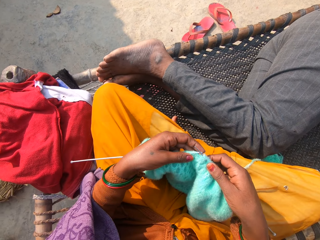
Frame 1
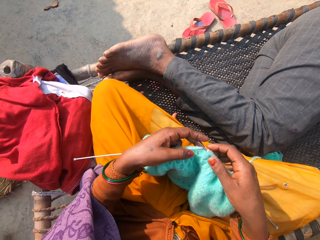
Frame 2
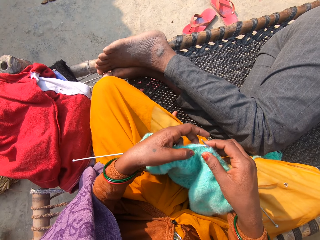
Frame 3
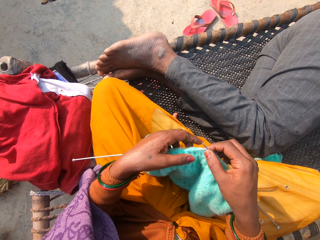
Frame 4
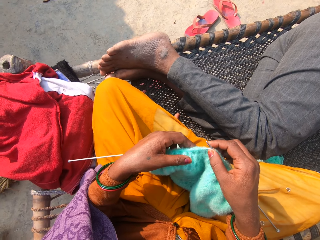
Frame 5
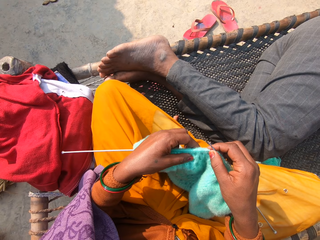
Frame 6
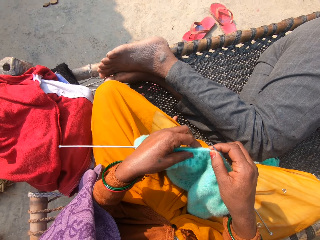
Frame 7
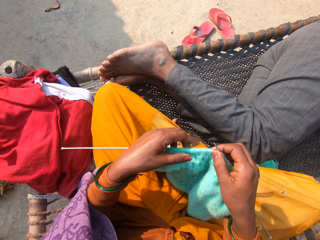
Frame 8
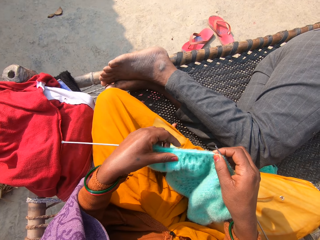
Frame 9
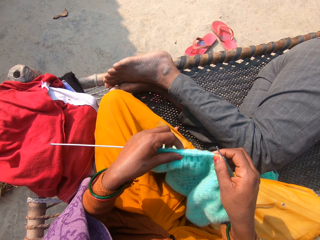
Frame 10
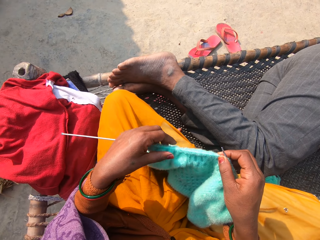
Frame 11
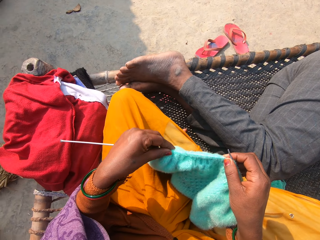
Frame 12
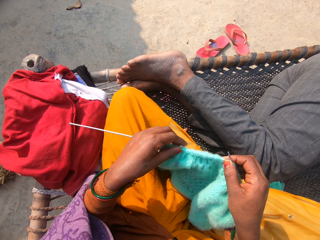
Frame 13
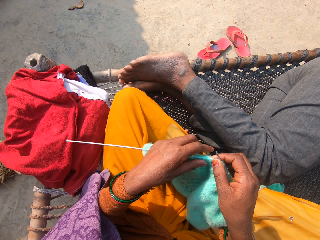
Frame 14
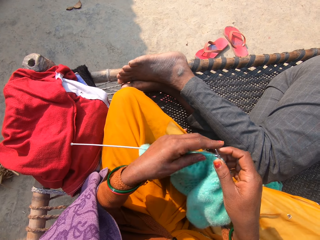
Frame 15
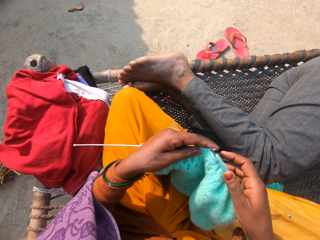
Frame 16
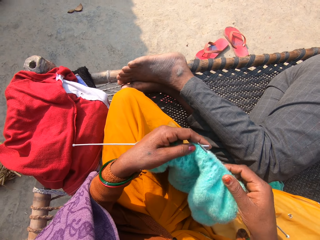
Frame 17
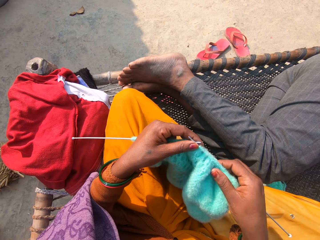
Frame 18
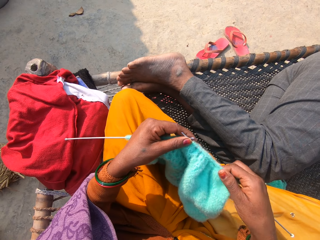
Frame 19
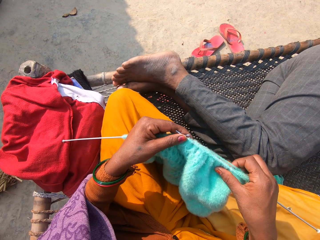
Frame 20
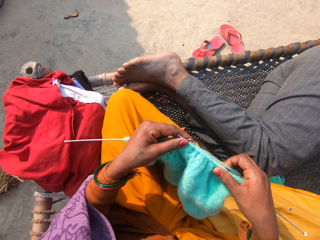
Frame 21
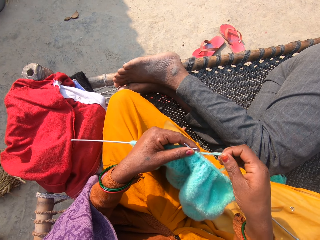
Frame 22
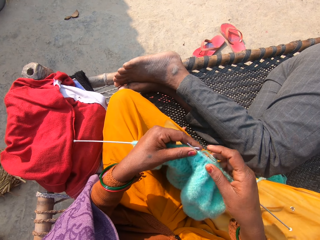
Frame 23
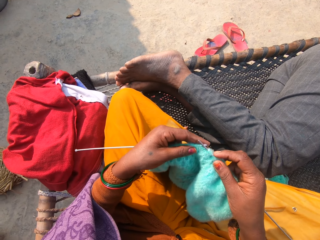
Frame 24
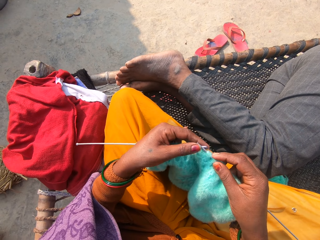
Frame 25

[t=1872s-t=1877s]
The camera wearer adjusts the fabric.

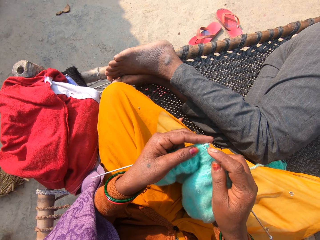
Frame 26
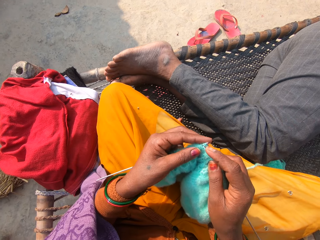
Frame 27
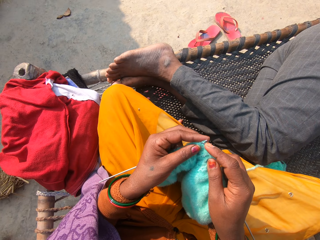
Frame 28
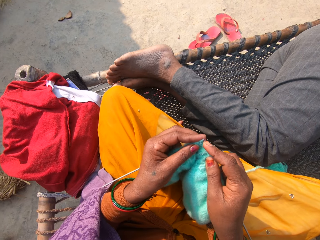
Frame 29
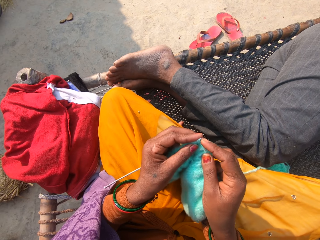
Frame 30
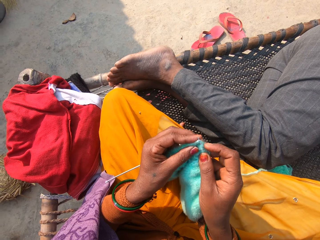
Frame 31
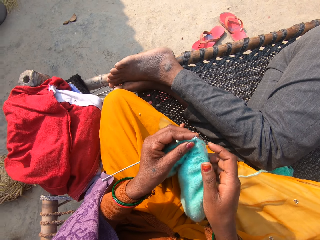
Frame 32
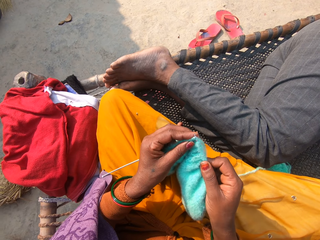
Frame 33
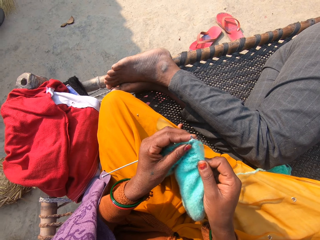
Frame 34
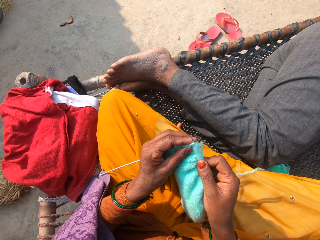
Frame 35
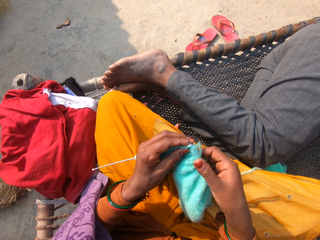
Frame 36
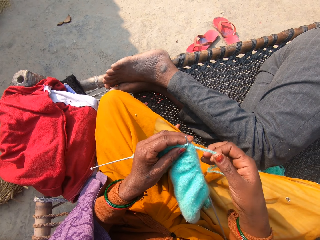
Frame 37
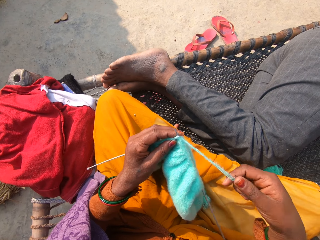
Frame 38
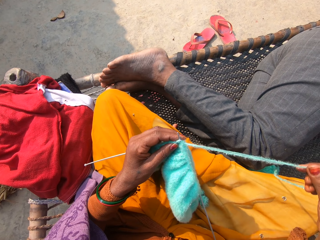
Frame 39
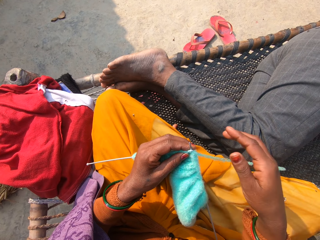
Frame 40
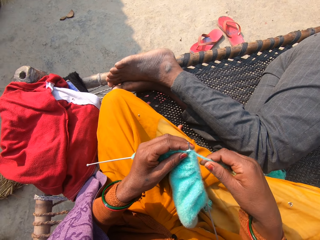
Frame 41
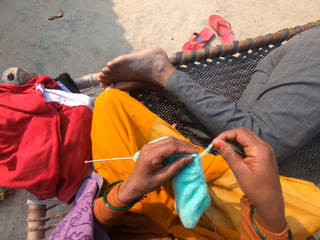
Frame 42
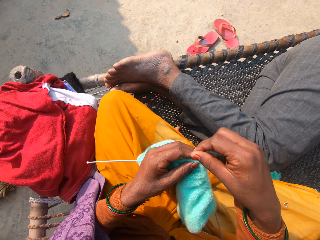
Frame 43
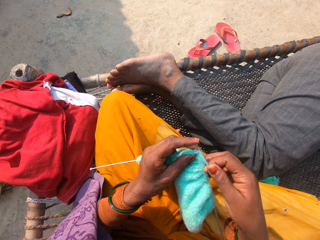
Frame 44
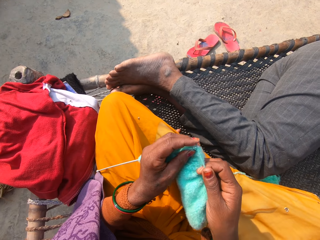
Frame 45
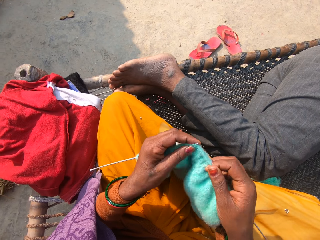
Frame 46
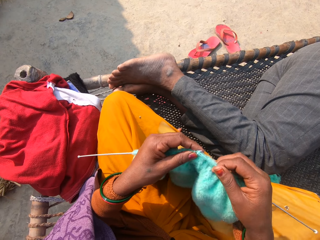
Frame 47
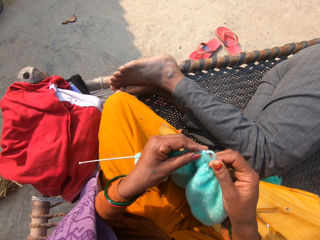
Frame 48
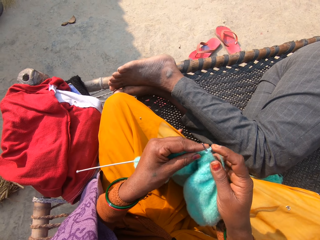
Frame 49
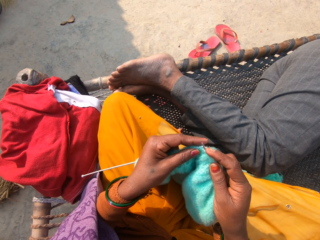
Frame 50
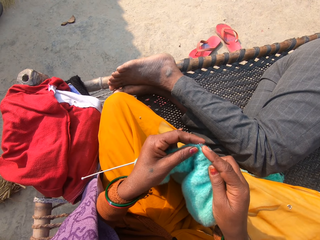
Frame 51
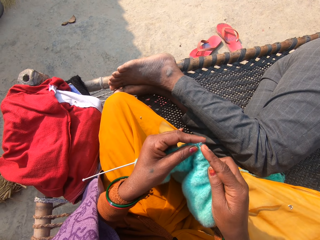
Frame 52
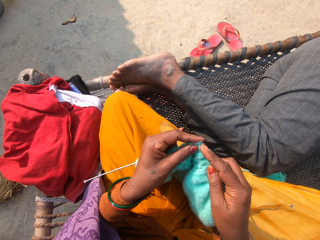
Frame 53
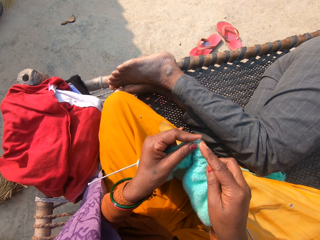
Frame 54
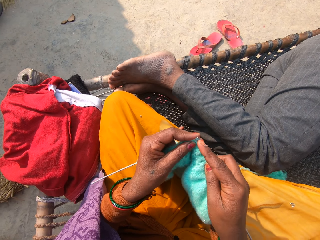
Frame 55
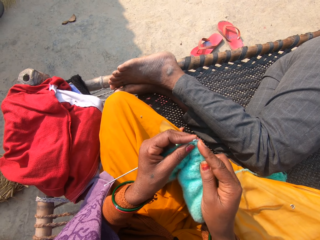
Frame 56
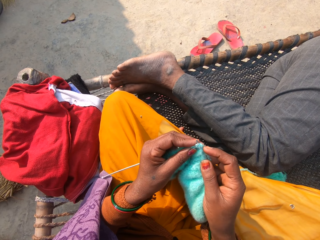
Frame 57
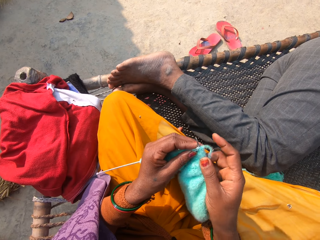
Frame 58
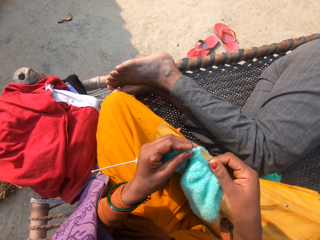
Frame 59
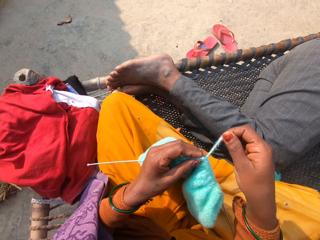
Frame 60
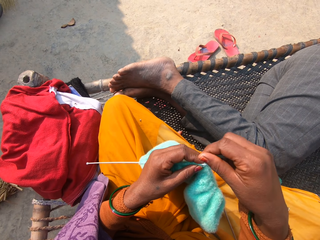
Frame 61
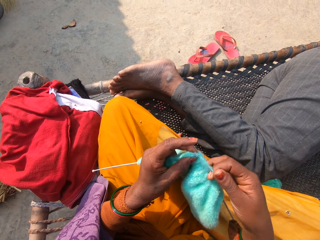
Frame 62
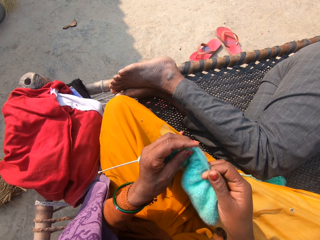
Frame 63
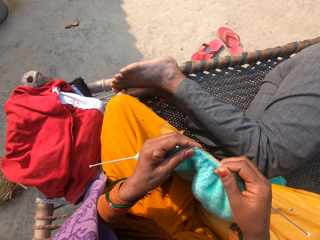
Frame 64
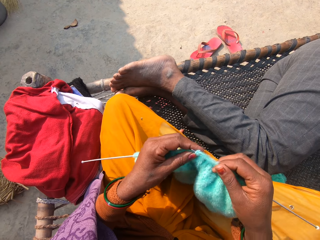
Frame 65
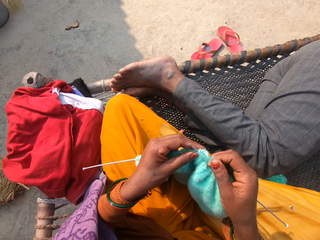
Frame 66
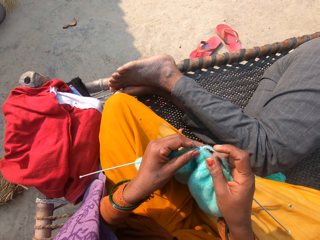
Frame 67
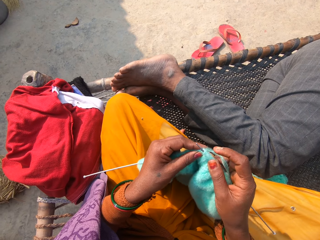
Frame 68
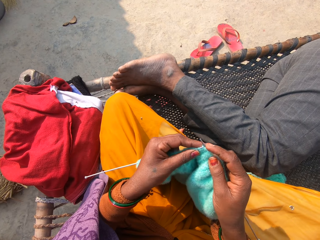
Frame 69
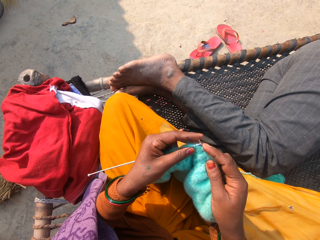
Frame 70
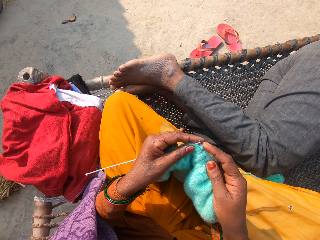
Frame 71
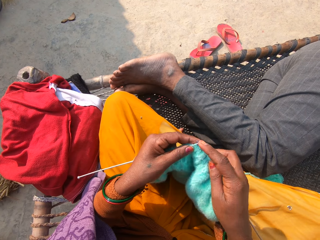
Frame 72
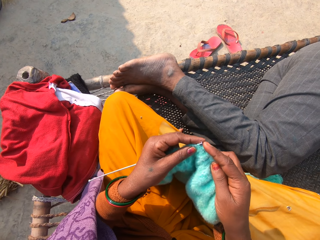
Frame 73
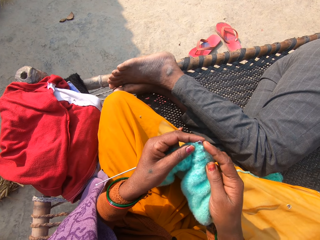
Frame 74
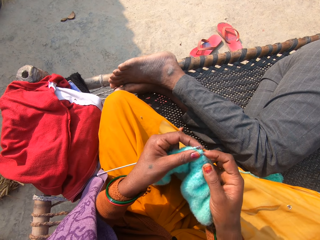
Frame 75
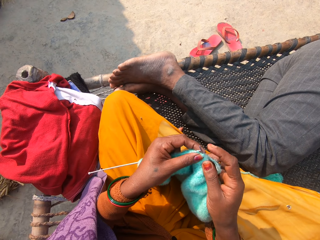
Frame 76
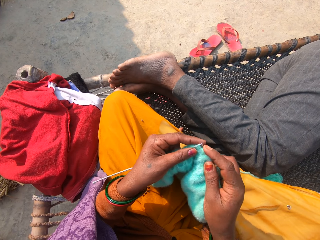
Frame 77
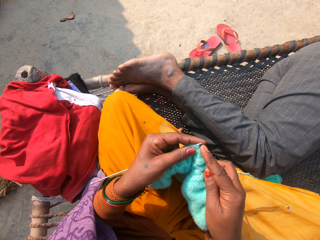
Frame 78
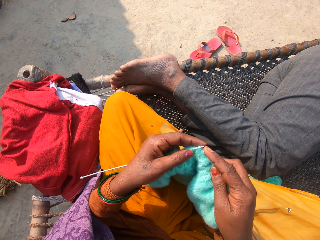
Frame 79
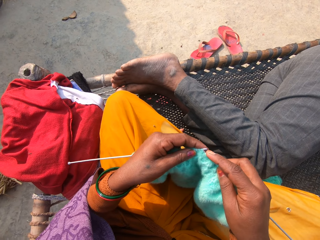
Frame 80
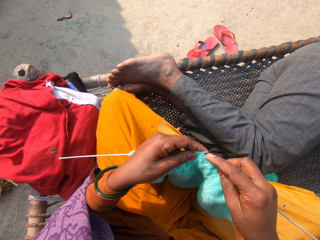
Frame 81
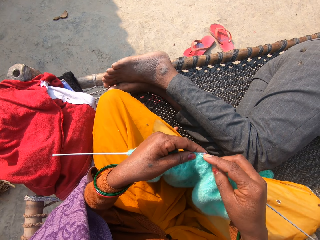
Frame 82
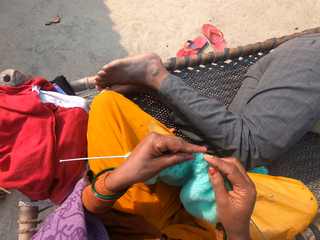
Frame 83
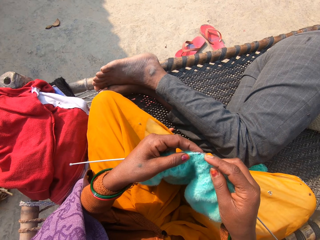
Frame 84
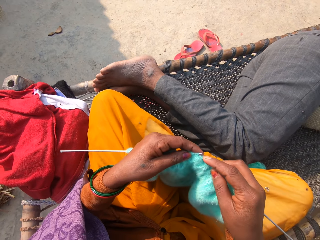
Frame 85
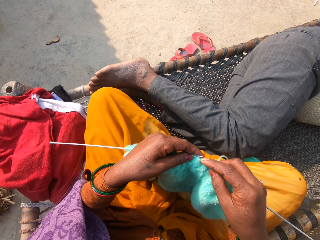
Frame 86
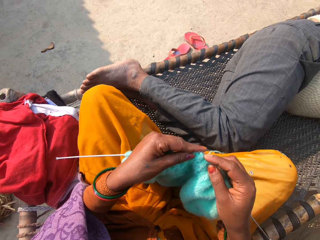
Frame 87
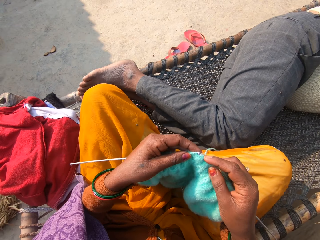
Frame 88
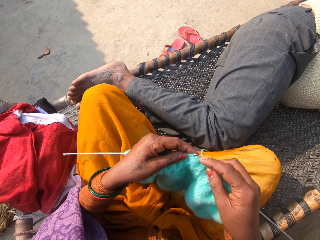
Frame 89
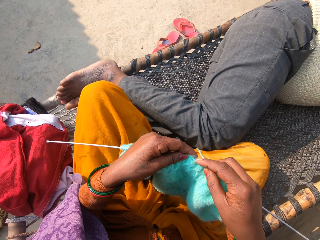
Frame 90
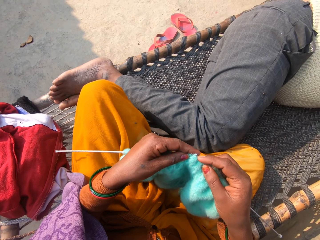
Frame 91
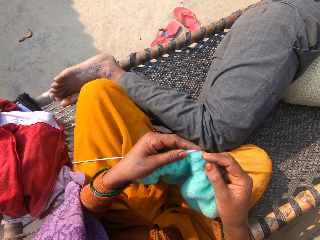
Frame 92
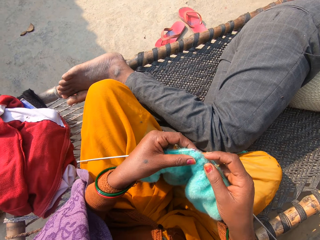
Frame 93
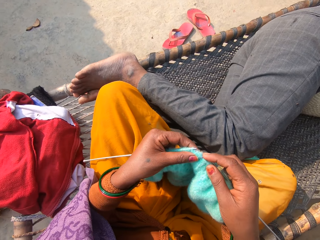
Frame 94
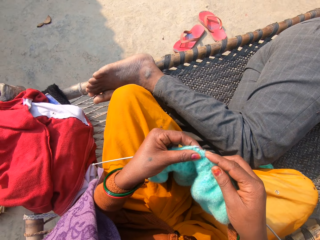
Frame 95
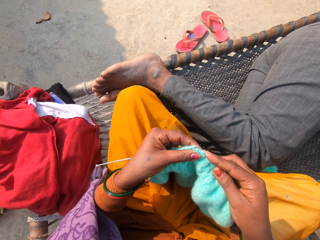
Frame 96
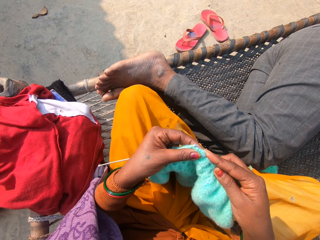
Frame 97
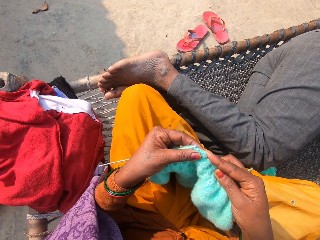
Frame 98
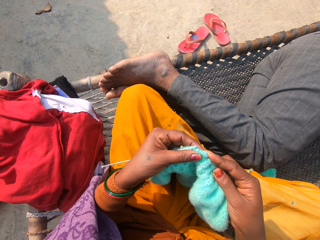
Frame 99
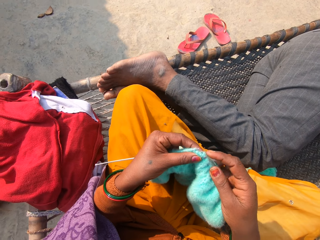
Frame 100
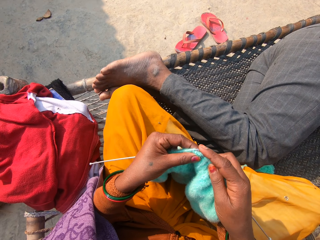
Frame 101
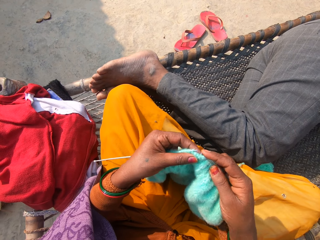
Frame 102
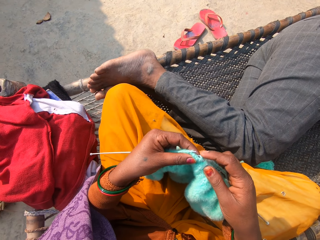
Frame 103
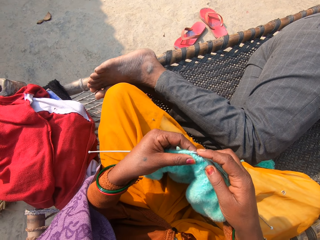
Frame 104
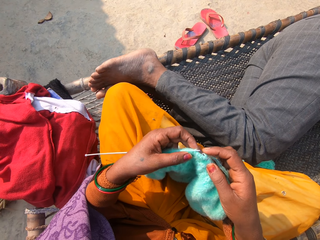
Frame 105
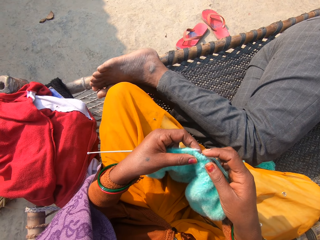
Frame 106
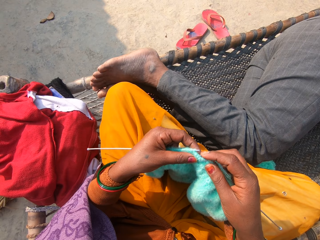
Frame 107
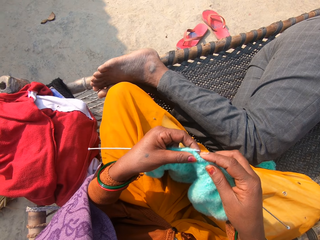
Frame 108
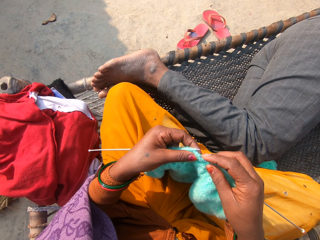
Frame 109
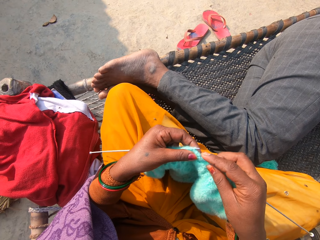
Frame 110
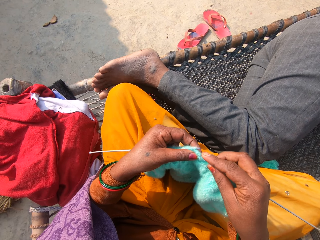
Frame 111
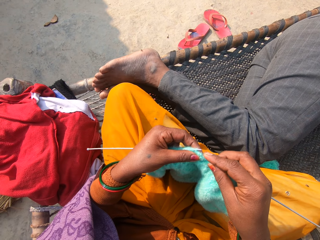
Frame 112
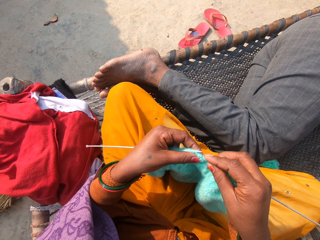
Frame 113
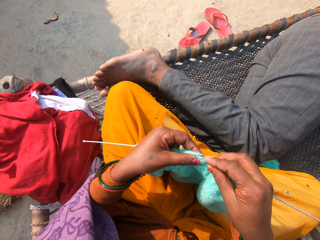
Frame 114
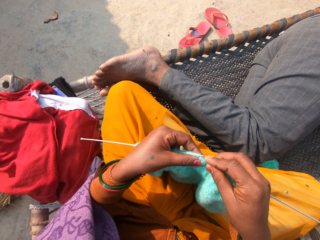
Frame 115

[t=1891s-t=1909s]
The camera wearer spreads the thread.
